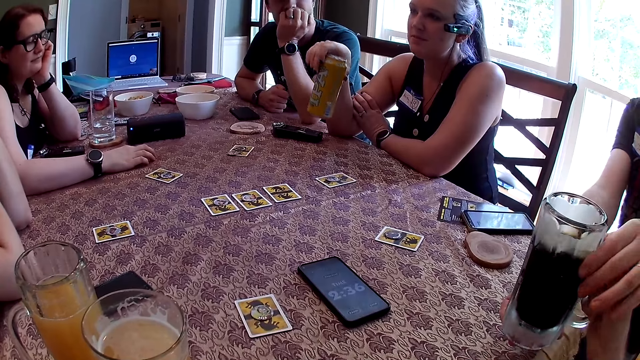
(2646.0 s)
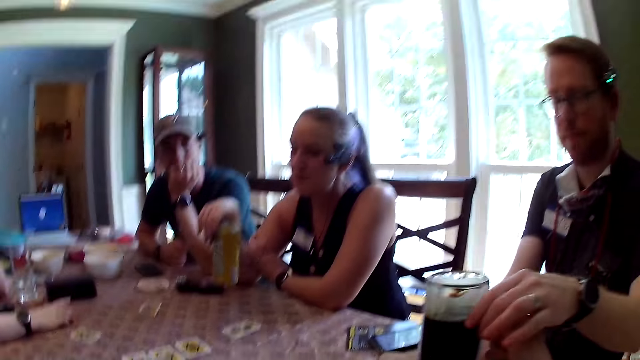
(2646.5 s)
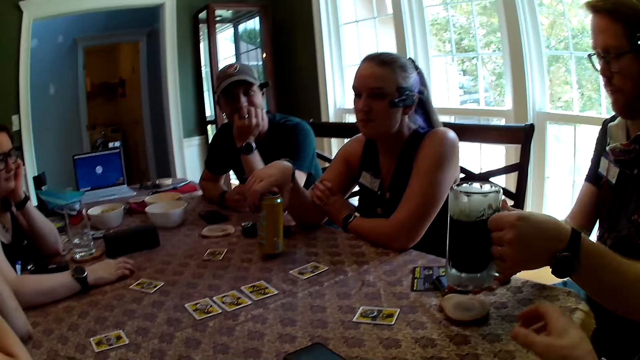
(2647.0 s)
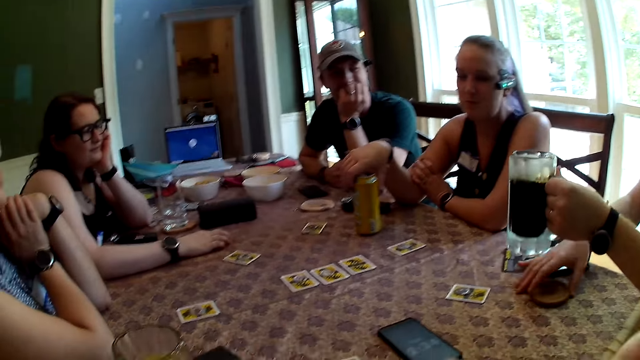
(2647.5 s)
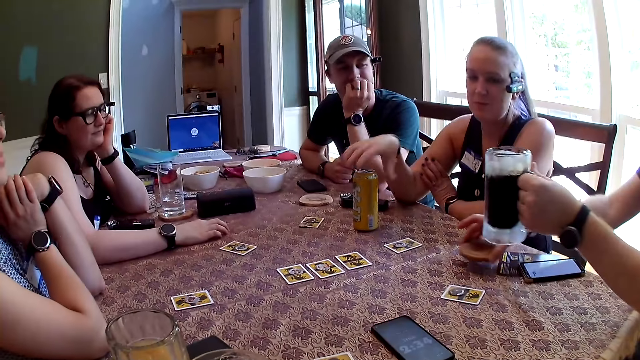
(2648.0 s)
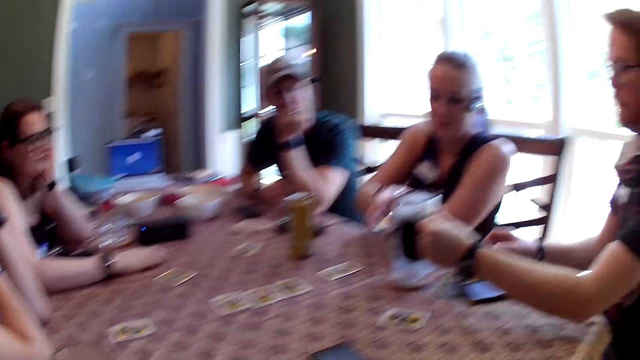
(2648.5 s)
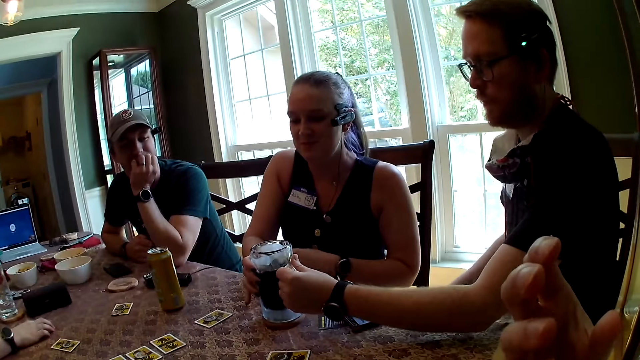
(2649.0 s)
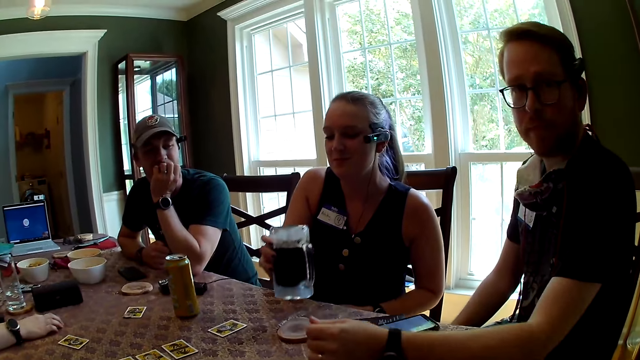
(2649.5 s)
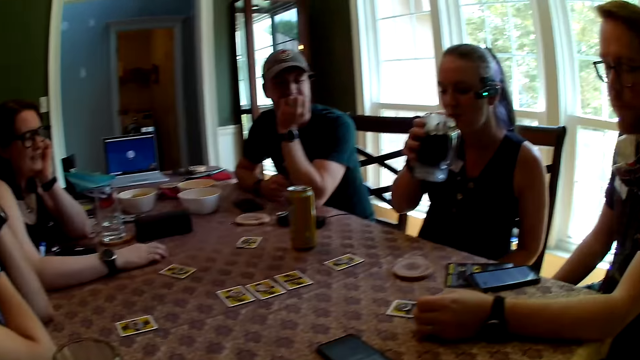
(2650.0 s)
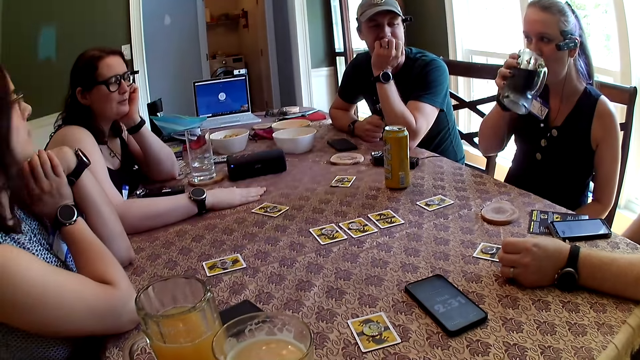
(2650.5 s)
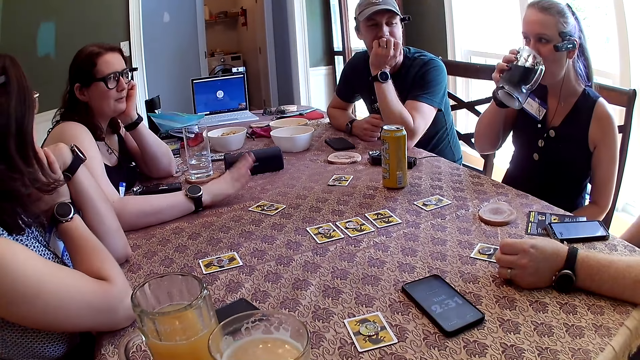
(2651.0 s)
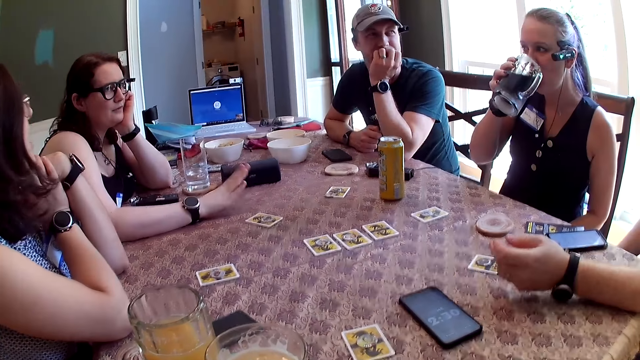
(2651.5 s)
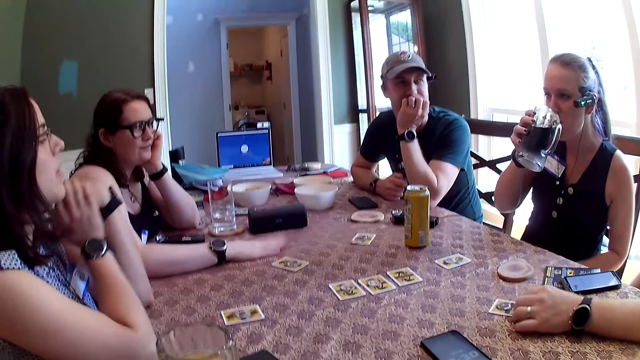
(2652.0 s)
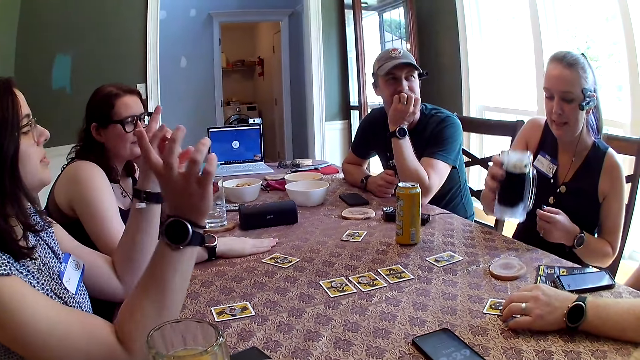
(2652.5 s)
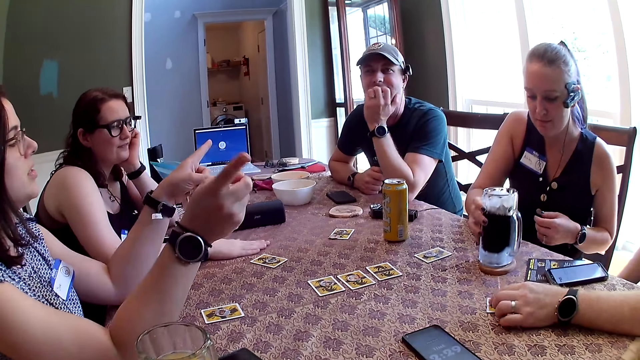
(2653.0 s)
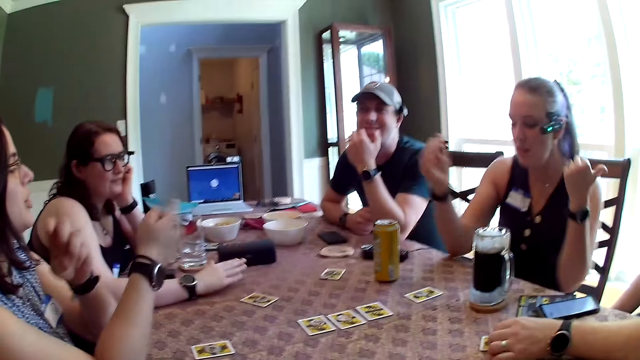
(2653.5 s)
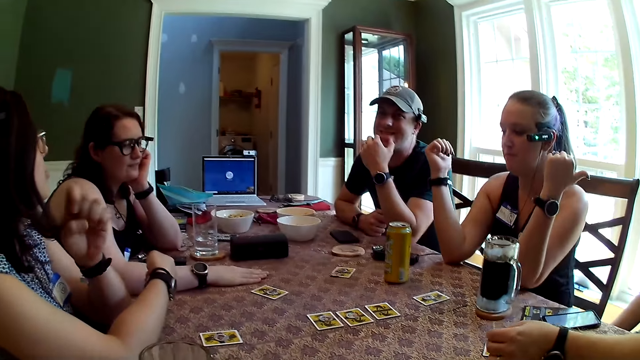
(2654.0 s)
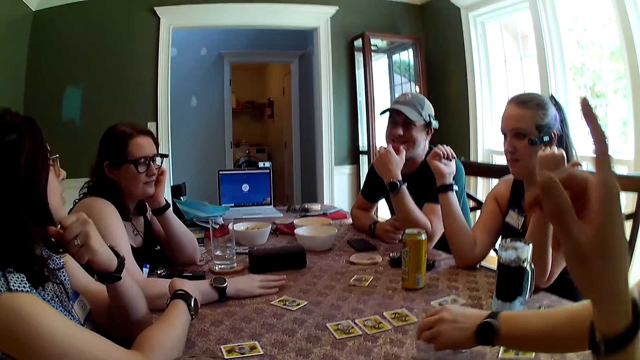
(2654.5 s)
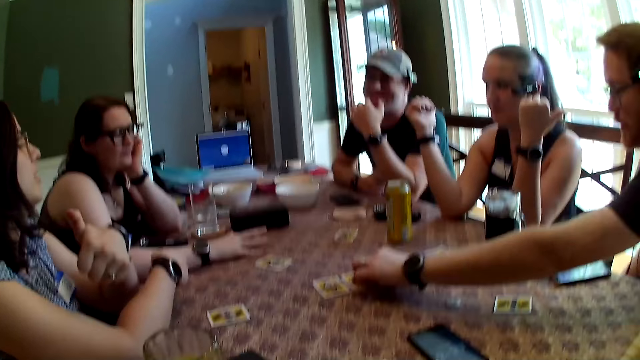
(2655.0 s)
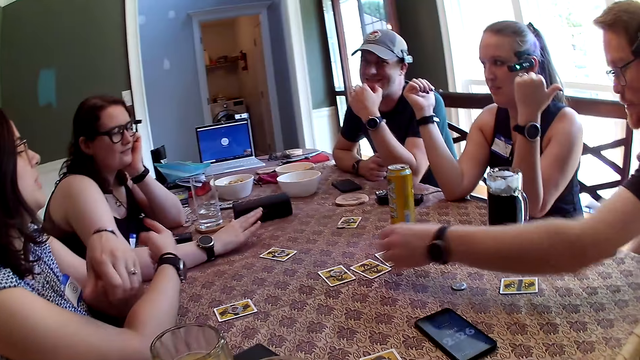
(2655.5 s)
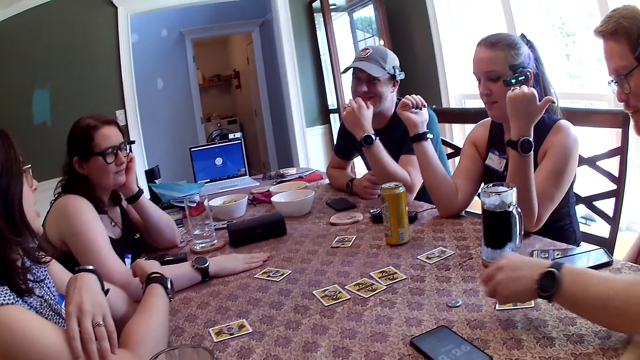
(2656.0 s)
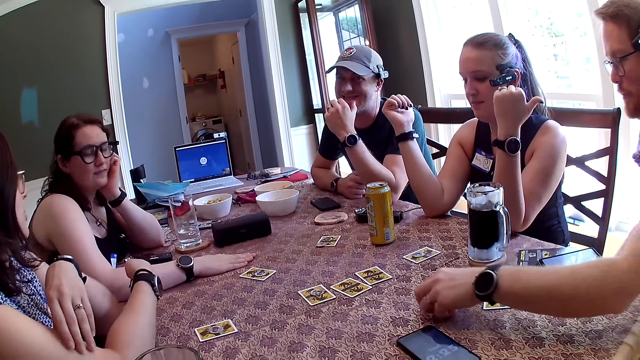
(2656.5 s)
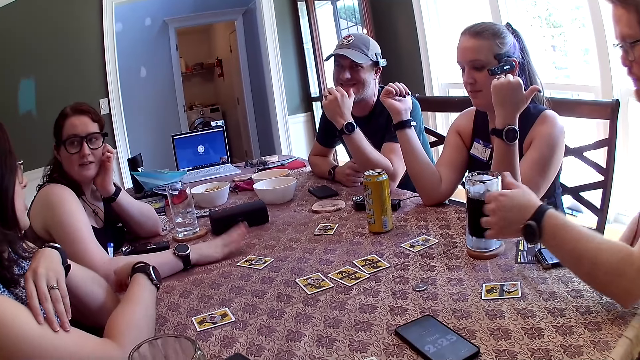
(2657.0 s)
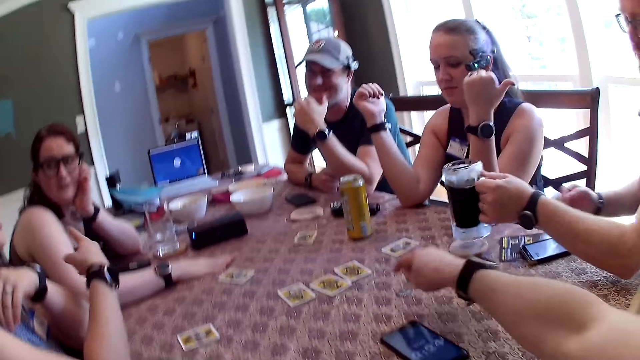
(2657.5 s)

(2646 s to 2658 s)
The man takes the glass of beer from the camera wearer's right hand with his left hand. The woman drops the can of beer on the table with her right hand. She drops the can of beer on the table again. The man picks up the coaster from the table with his right hand and drops the coaster on the table with his right hand. He drops the glass of beer on the coaster on the table with his left hand. The woman picks up the glass of beer from the coaster on the table with her right hand. The man drops his left hand on the table. The woman drinks beer from the glass of beer in her right hand. Another woman taps her right hand on the table. Another woman points to a man with her right hand. She points to another man with her left hand. The first man shifts a card on the table with his left hand. The first woman points to the first man with her left hand. She puts the glass on the table. The first man picks a poker chip on the card on the table with his left hand and drops the poker chip on the card on the table with his left hand. He picks the poker chip on the card on the table with his left hand and drops the poker chip on the card on the table with his left hand. He plays a card game. He shifts a poker chip on the table with his left hand and picks up the glass of beer from the coaster on the table with his left hand.

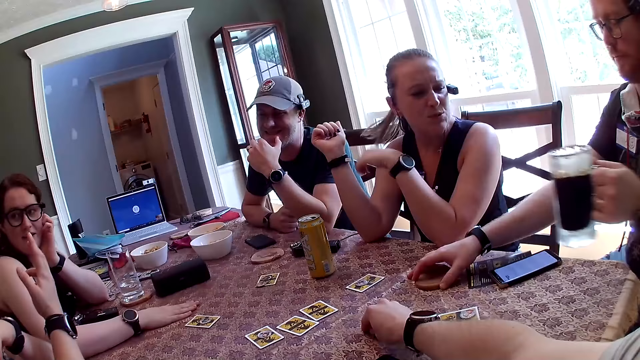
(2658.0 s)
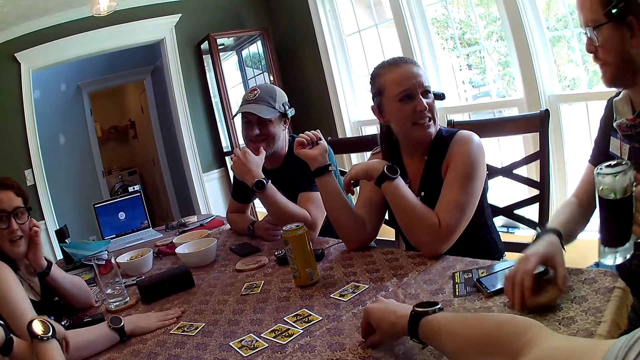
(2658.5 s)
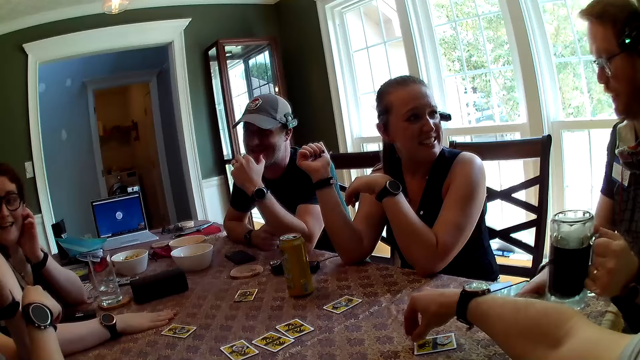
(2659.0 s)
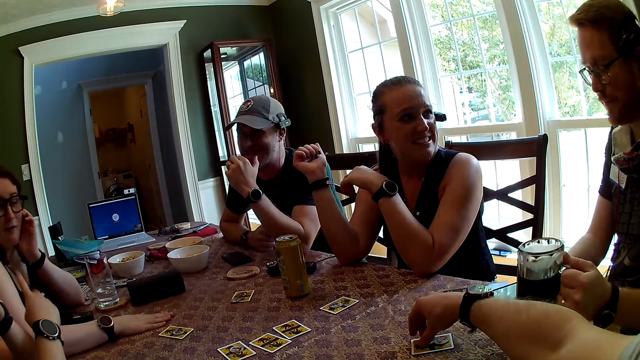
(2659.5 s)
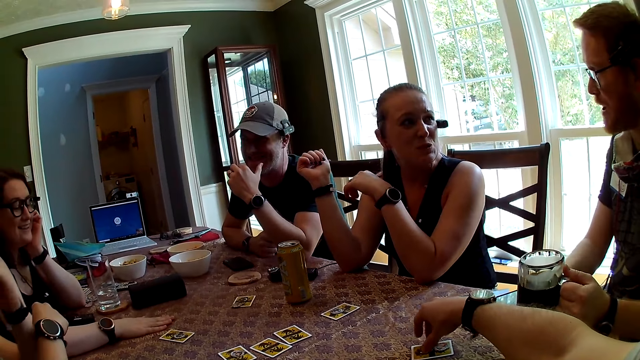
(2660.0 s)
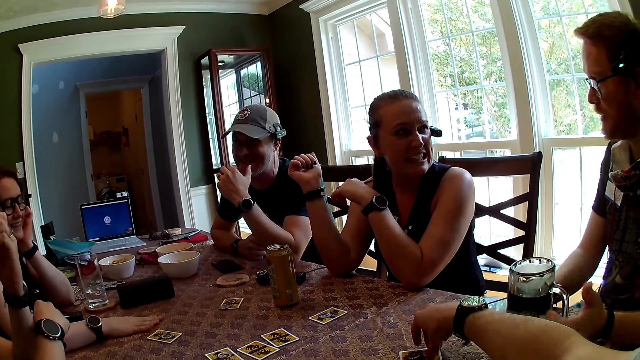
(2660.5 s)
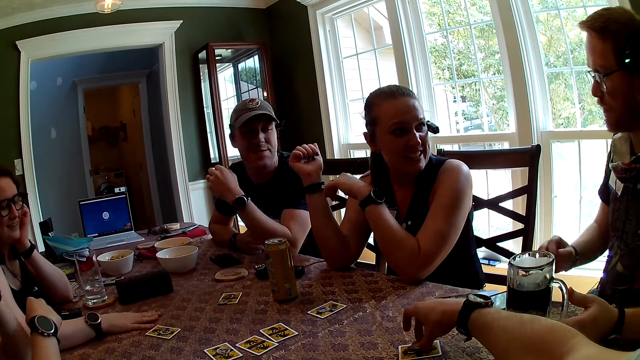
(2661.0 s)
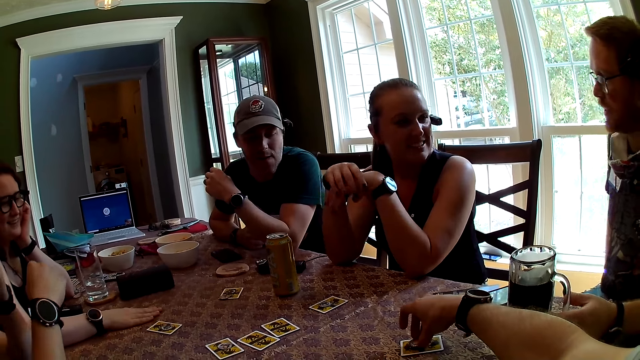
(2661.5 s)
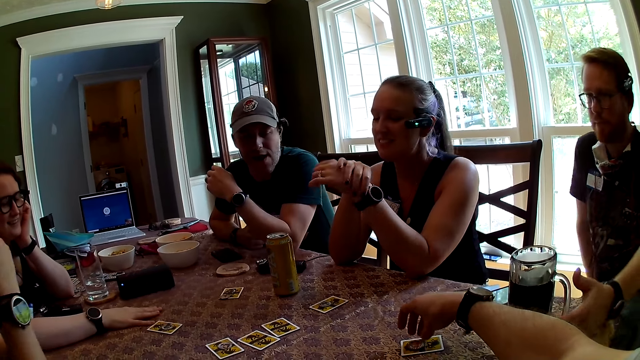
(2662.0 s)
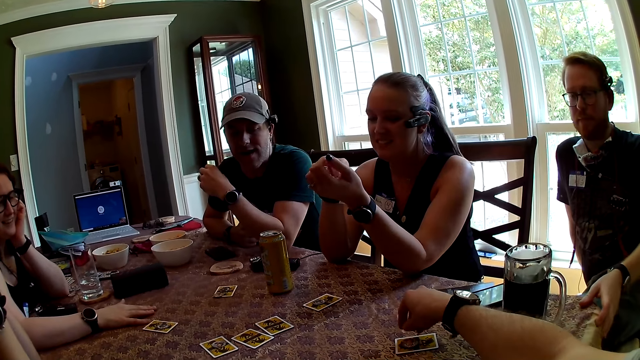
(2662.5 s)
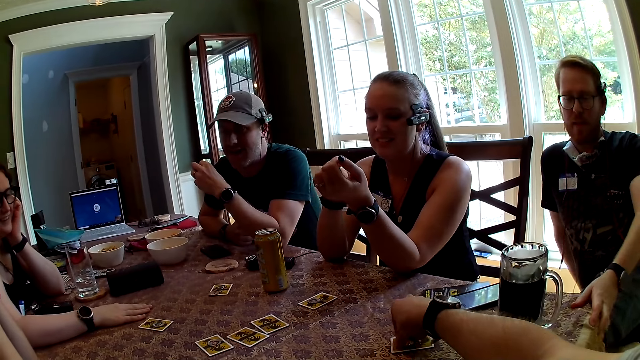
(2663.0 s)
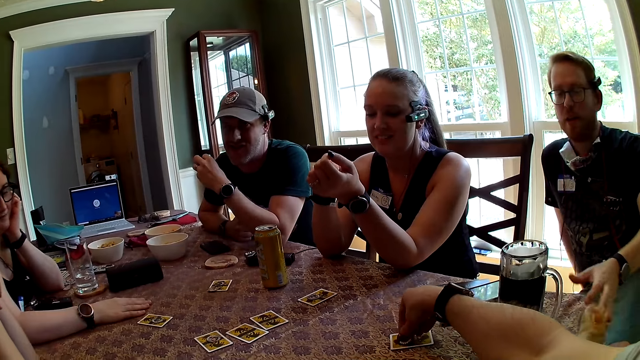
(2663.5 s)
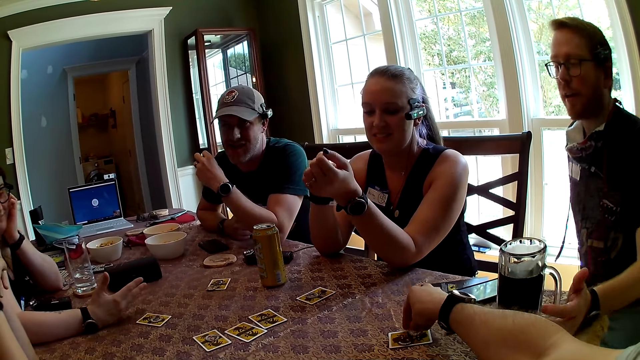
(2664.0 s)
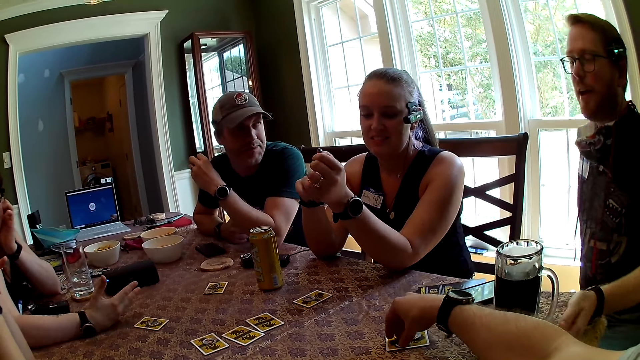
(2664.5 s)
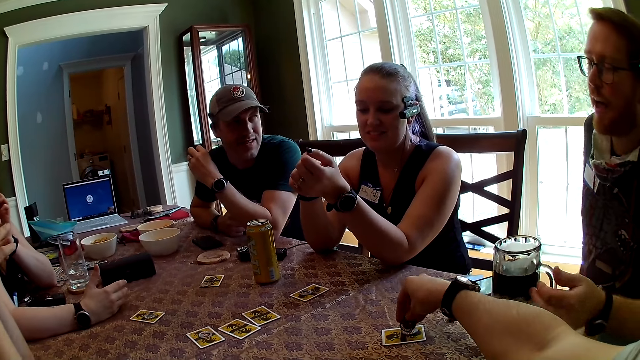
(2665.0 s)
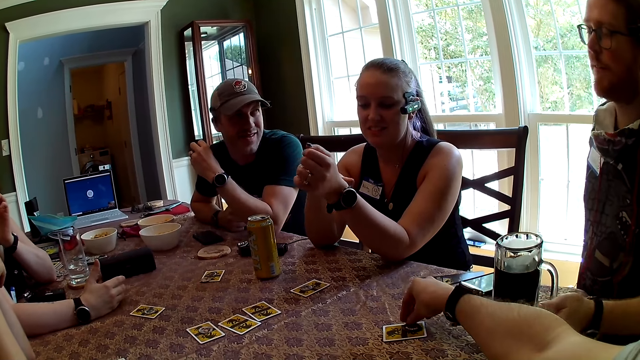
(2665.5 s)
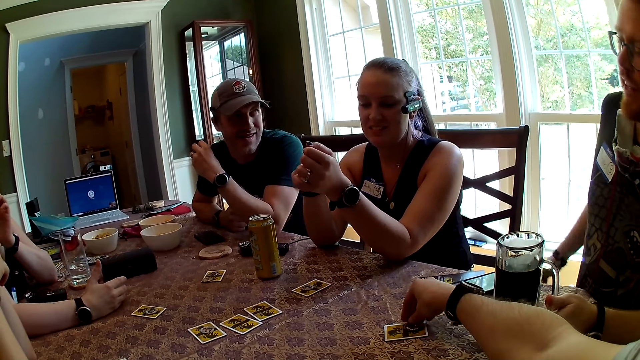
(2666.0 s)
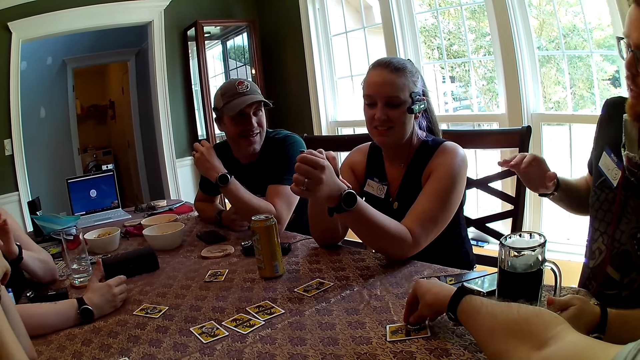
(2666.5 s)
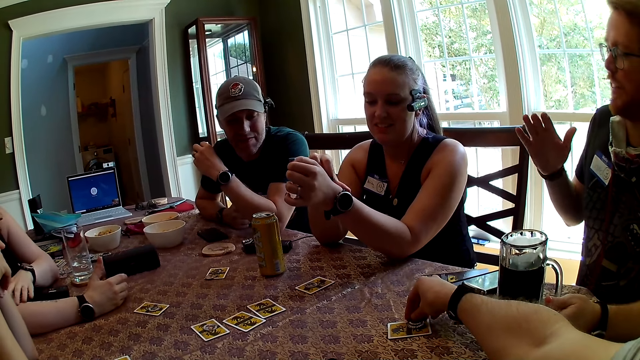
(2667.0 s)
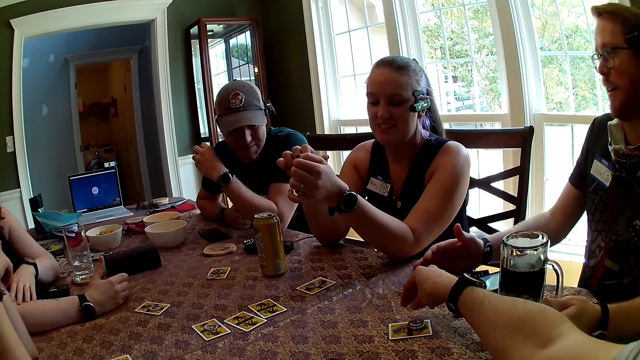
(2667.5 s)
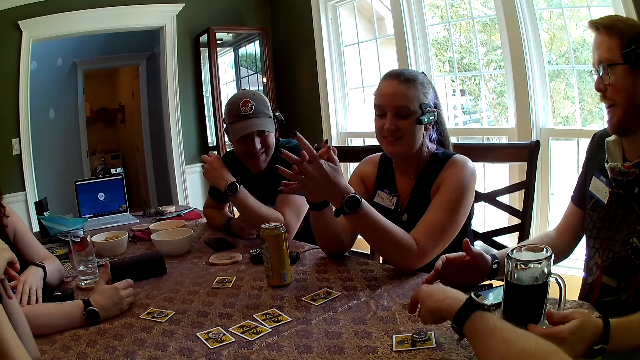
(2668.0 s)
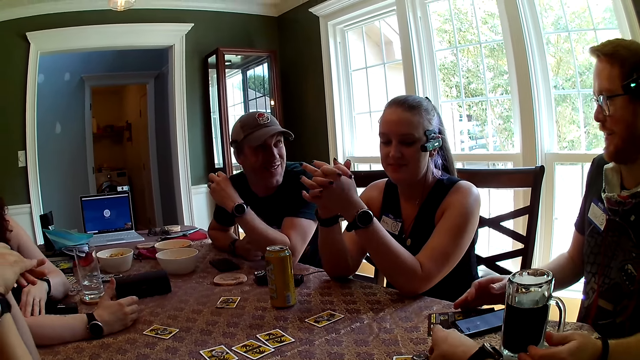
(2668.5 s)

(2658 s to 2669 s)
The camera wearer picks up the poker chip from the table with his right hand. The man holds the glass of beer with his left hand and picks up the coaster from the table with his right hand. The camera wearer plays a card game. The man drops the coaster on the table with his right hand. The camera wearer drops the poker chip on the card on the table with his right hand. The man drops the glass of beer on the coaster on the table with his left hand. The camera wearer picks up the poker chip from the card on the table with his right hand. He drops the poker chip on the card on the table with his left hand. He stacks the poker chips on the card on the table with his left hand. The man drops his right hand on the table.
